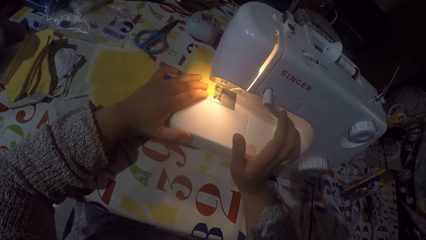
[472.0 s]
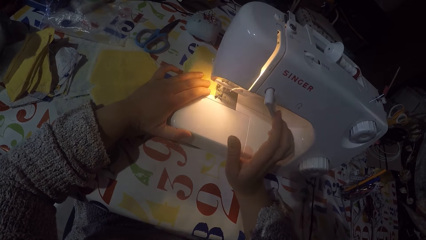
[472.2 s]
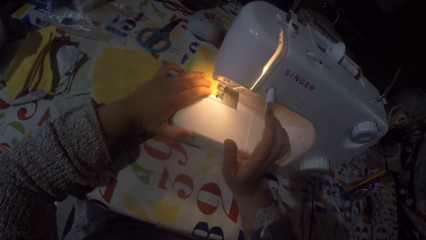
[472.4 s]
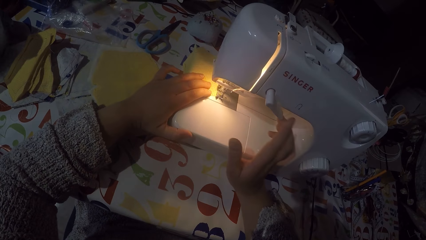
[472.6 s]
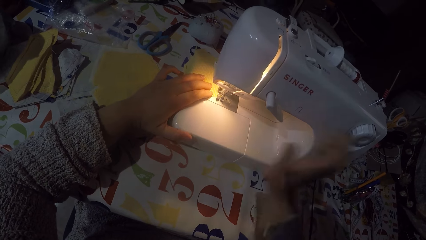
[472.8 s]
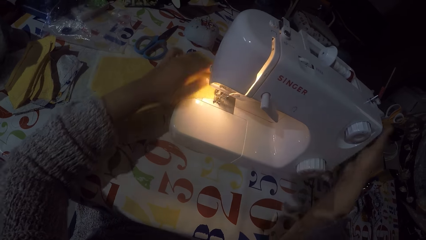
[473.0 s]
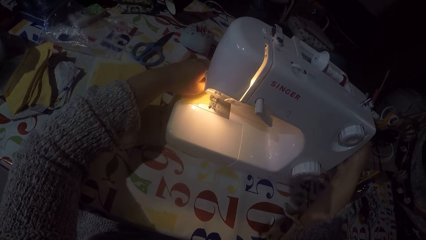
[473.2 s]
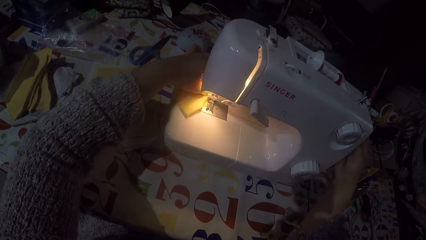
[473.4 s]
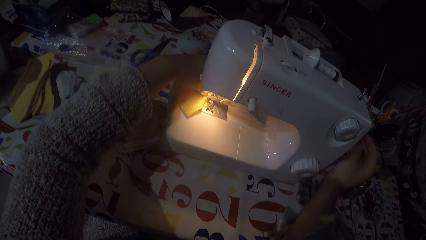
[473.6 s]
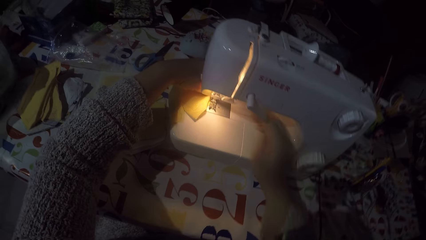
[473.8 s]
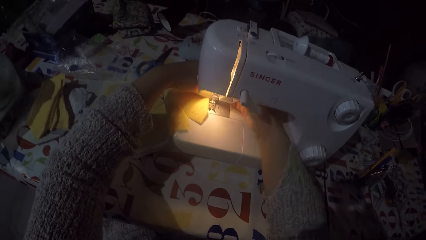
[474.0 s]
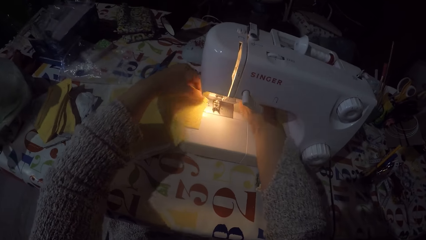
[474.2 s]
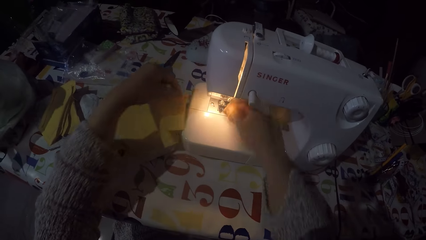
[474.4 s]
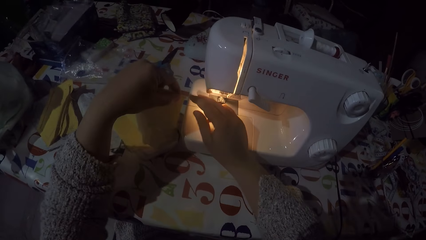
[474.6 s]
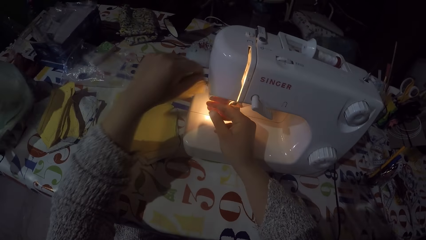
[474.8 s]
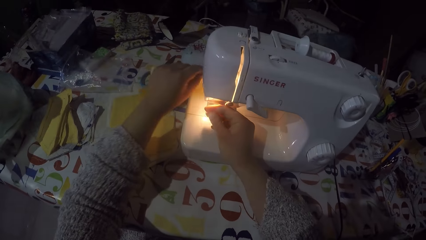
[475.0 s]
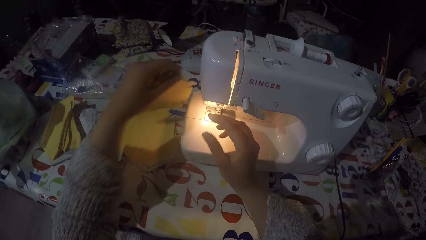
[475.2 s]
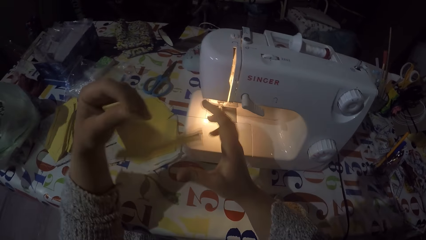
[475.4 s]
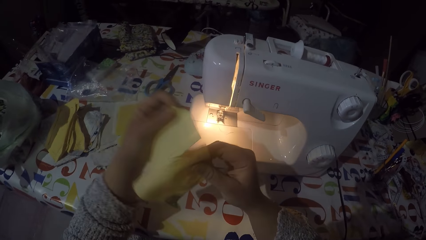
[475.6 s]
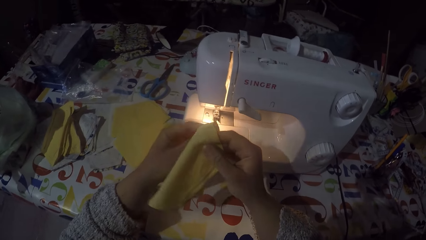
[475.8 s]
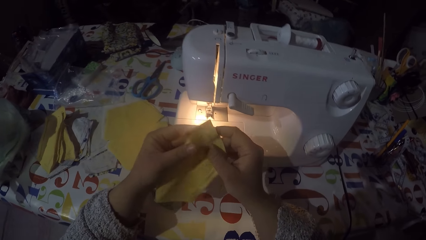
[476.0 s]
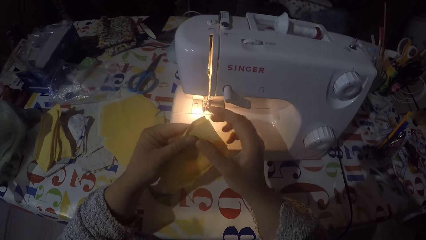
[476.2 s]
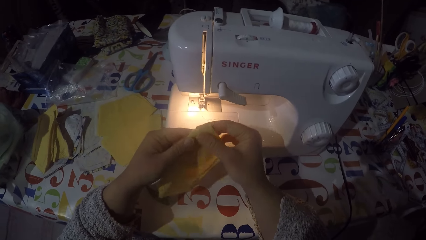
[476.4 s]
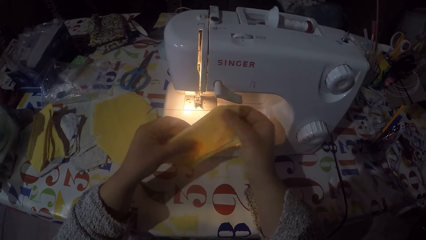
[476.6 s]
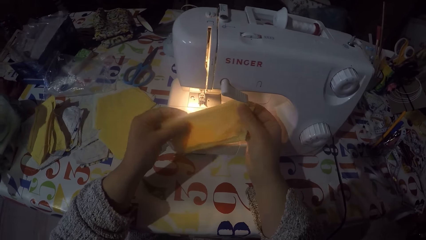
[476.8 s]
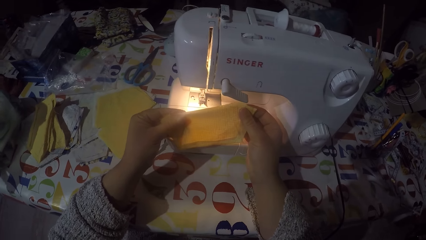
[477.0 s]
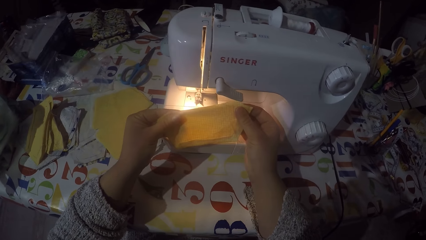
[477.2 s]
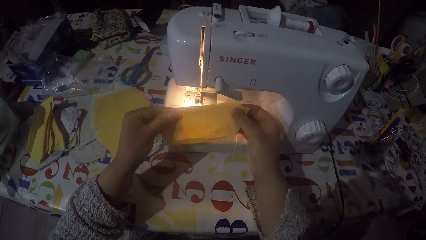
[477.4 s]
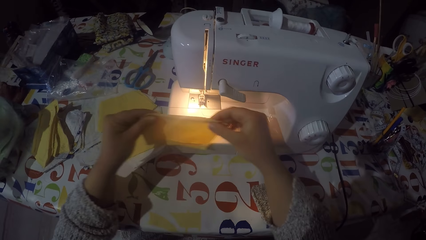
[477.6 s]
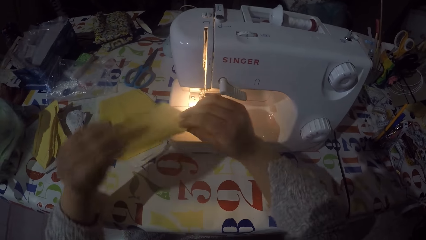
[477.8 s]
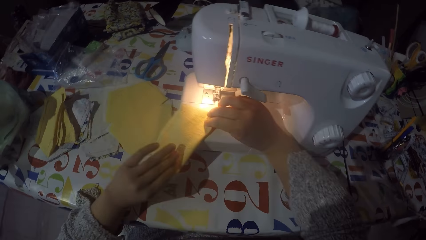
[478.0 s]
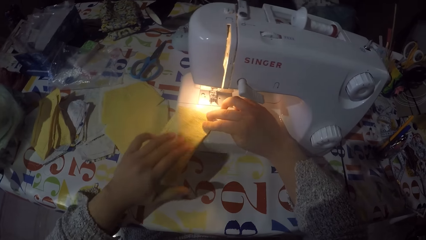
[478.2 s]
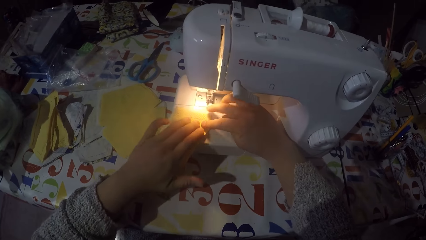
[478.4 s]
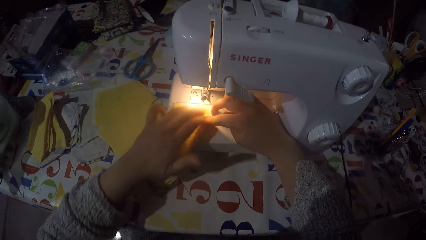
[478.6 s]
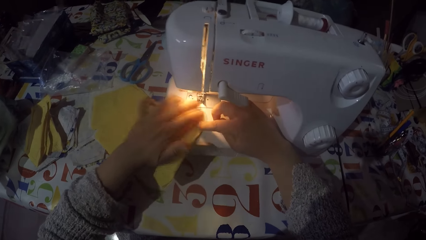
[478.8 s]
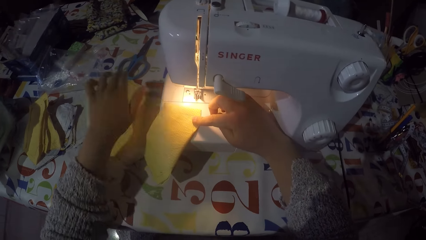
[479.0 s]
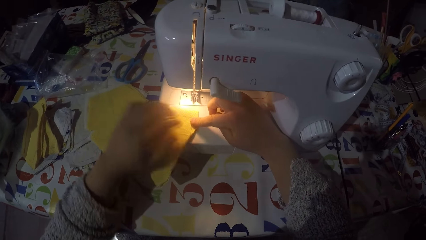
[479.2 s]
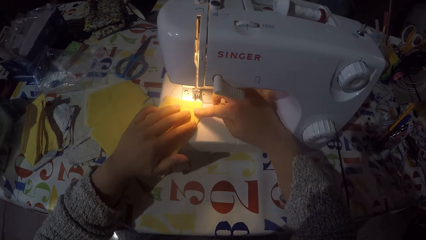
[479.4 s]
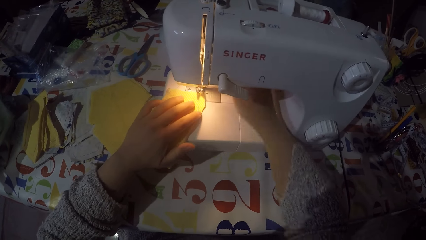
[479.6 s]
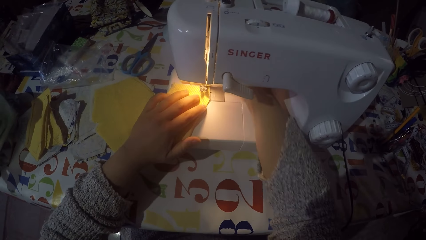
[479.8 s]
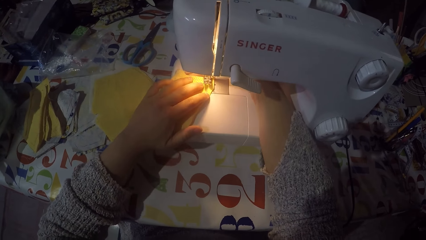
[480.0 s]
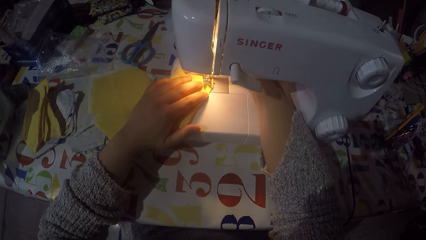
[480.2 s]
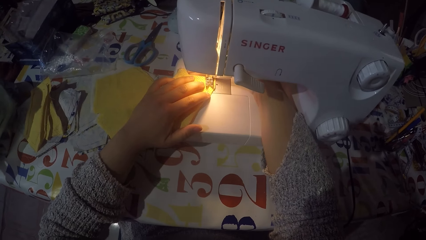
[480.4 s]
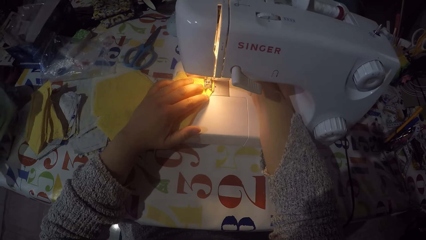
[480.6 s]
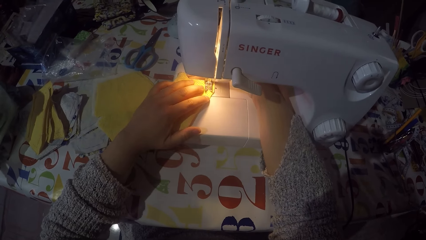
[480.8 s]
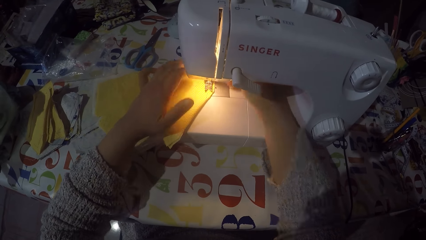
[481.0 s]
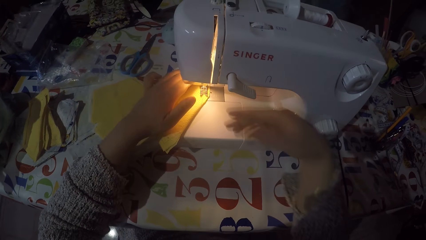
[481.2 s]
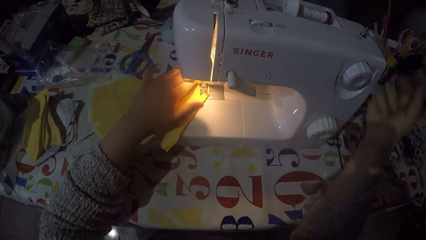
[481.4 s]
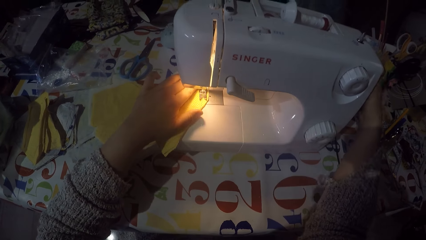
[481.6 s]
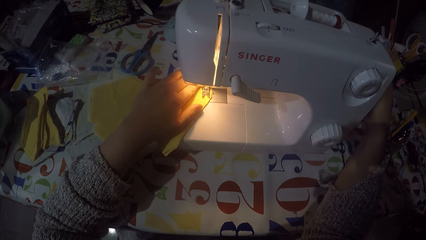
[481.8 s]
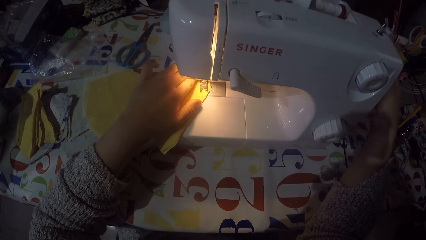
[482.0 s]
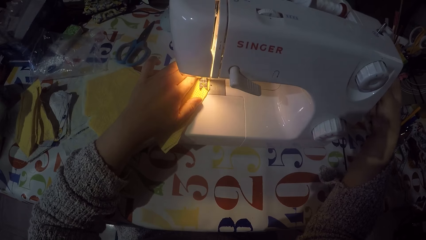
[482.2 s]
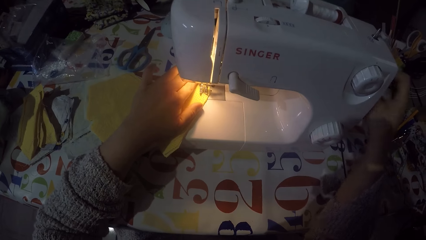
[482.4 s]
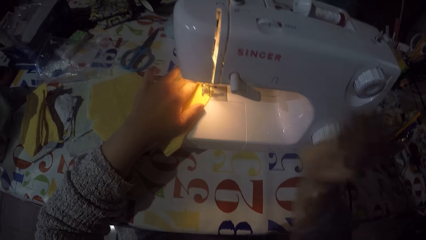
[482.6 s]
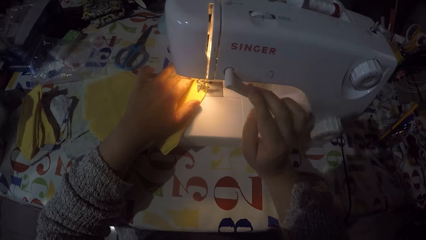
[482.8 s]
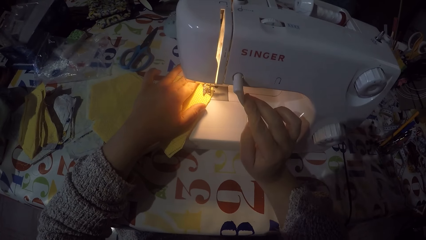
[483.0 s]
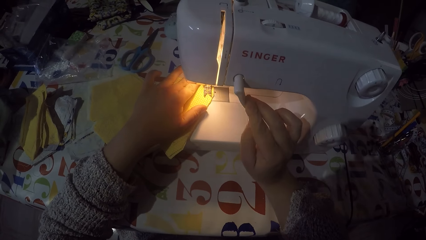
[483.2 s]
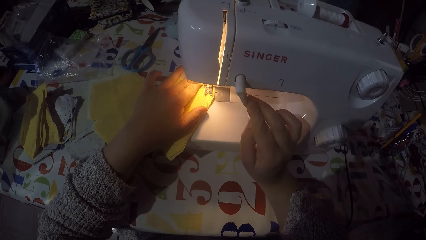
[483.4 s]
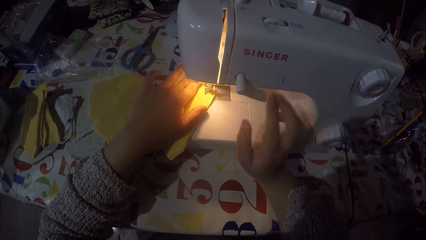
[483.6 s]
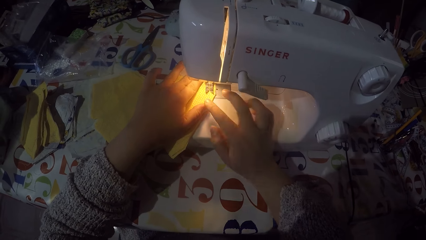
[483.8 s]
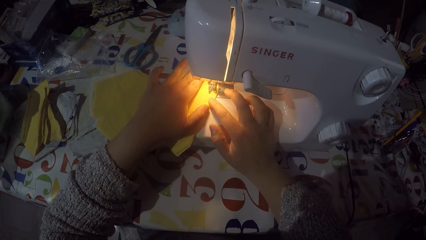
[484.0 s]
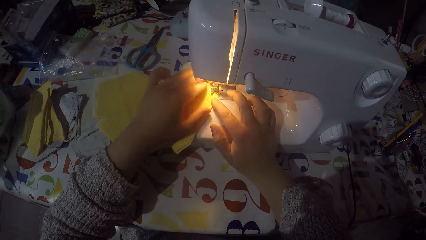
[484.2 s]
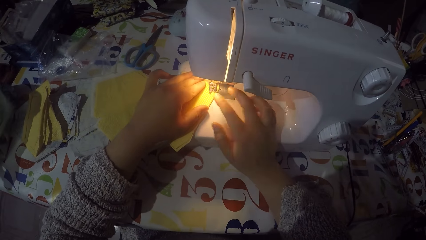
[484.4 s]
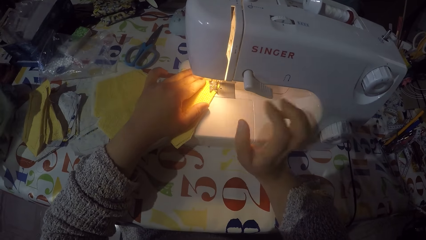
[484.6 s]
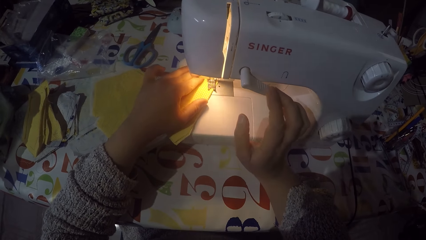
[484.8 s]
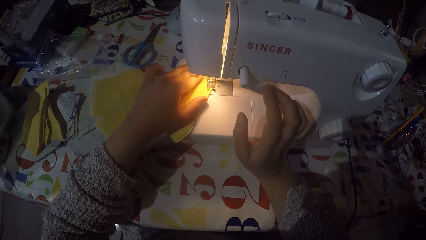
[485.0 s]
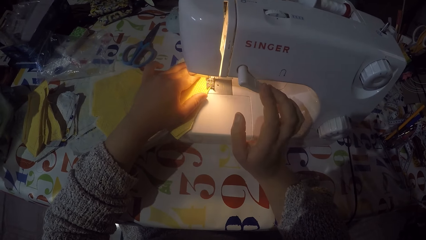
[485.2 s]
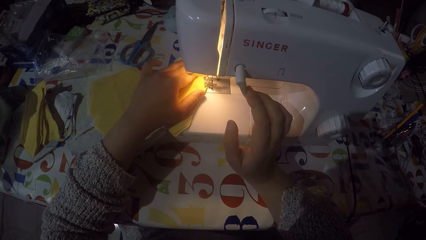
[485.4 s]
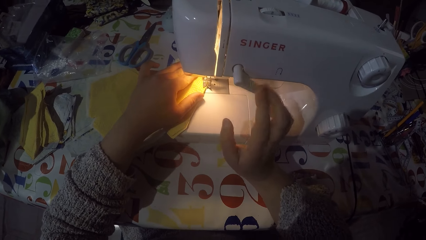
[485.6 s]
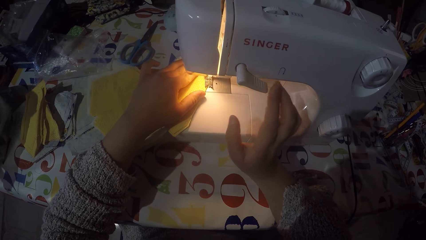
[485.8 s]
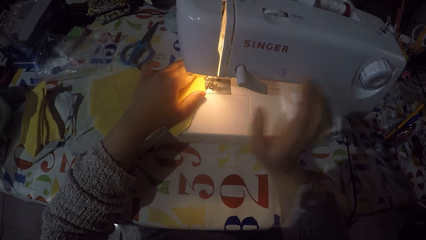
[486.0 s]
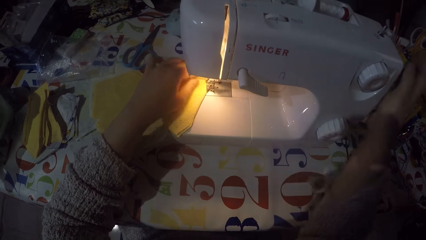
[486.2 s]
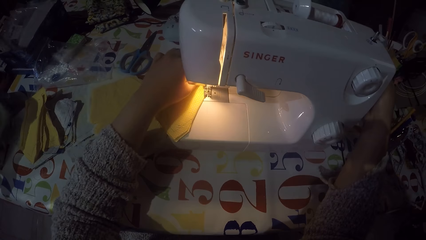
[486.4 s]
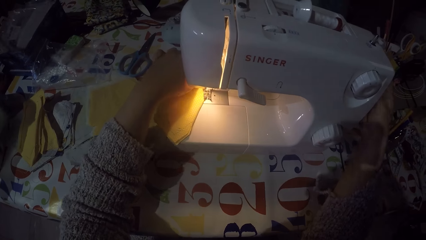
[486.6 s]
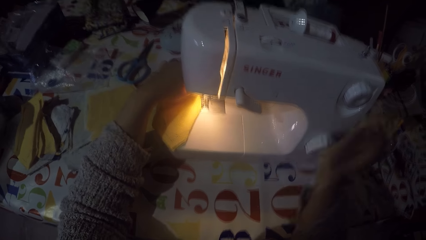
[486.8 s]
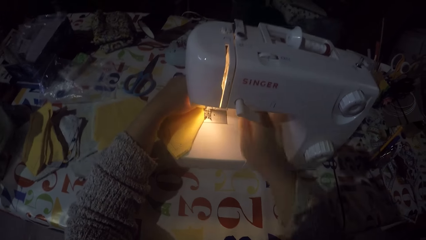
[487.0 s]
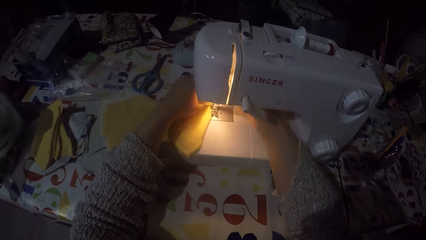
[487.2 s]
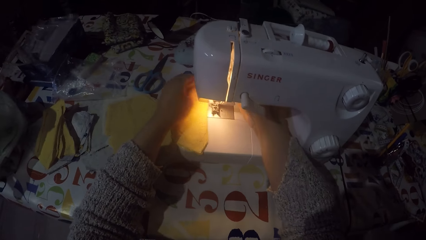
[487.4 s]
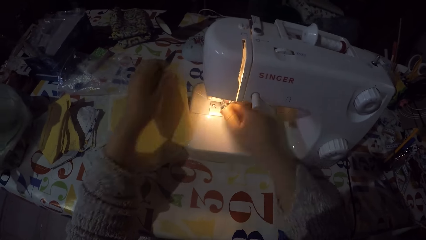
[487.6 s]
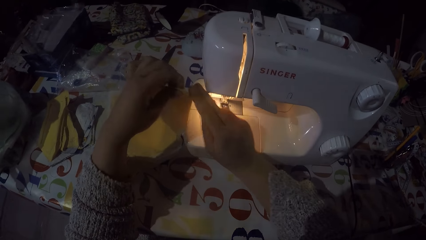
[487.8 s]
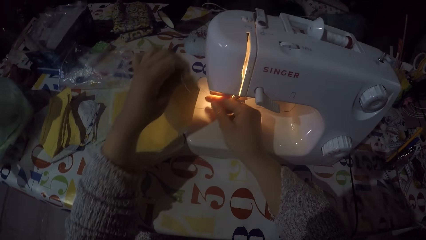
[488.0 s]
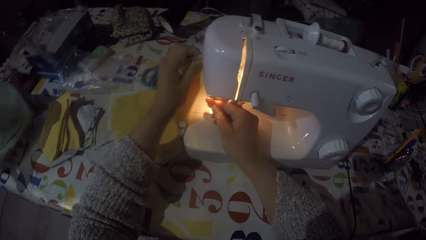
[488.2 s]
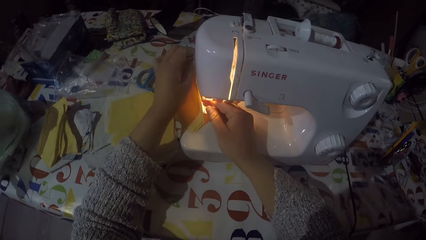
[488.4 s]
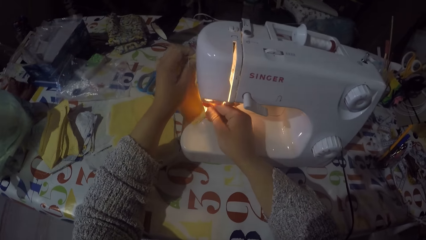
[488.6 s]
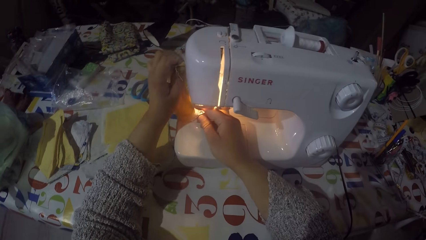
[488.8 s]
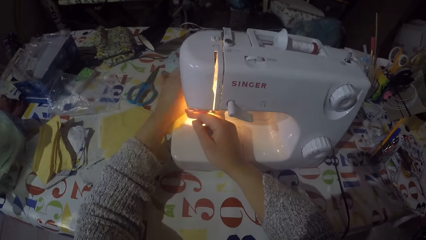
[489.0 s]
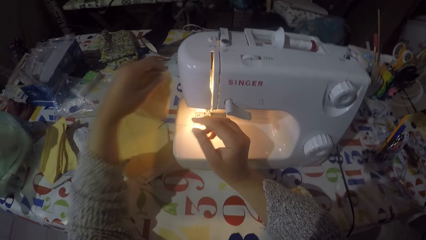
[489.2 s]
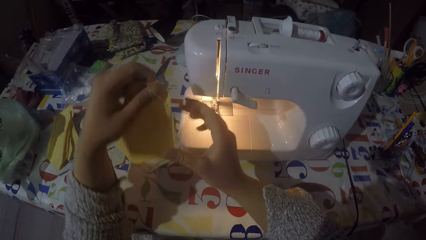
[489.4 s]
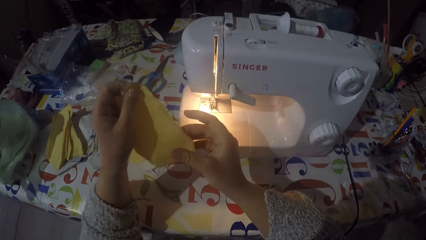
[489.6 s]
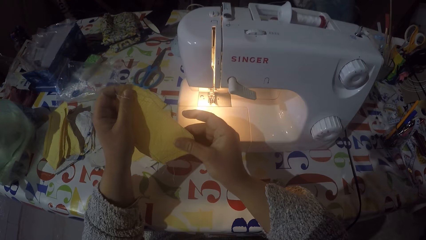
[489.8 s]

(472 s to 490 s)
The camera wearer touches the hand wheel. They remove the piece of cloth from the machine. They cut the sewing thread. They fold the piece of cloth. They check the piece of cloth. They put the piece of cloth on the sewing machine. They touch the hand wheel. They are sewing the piece of cloth with the machine. They touch the hand wheel. They remove the piece of cloth from the machine. They cut the sewing thread.
